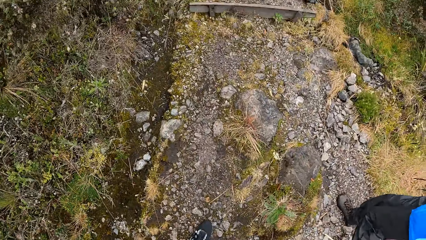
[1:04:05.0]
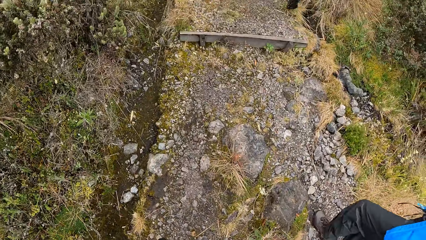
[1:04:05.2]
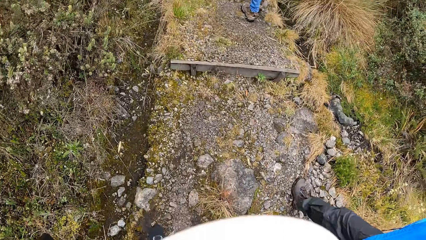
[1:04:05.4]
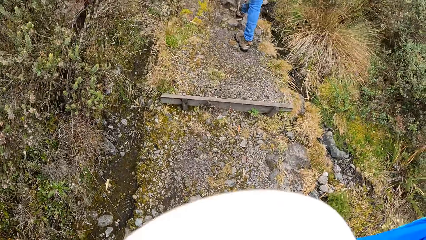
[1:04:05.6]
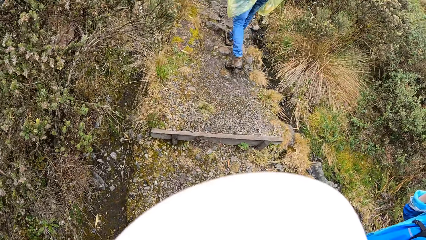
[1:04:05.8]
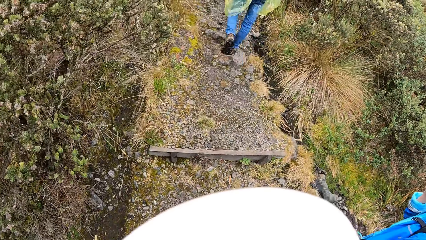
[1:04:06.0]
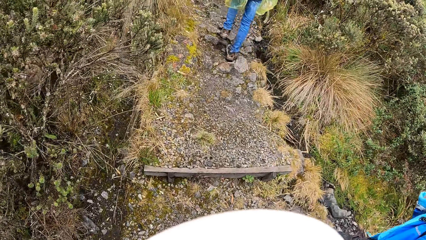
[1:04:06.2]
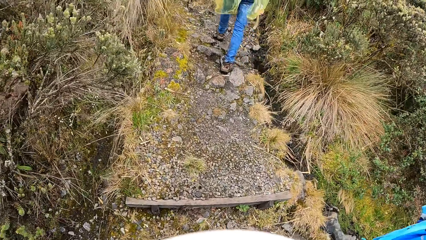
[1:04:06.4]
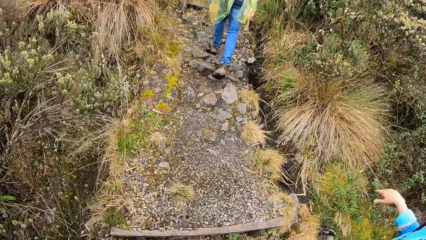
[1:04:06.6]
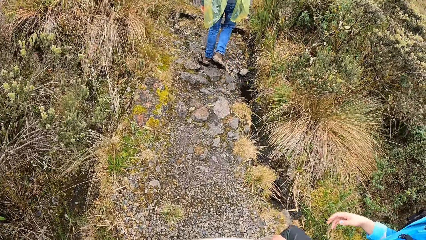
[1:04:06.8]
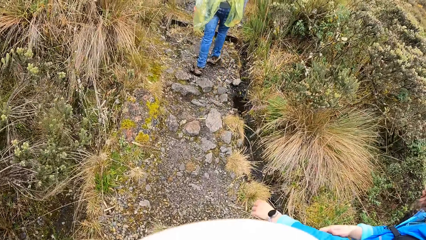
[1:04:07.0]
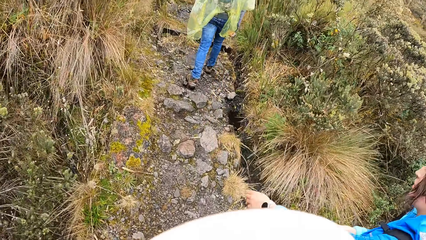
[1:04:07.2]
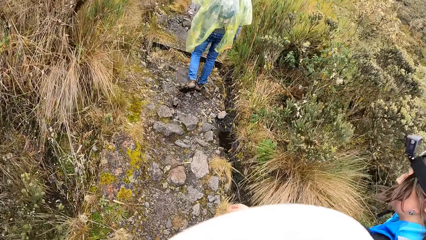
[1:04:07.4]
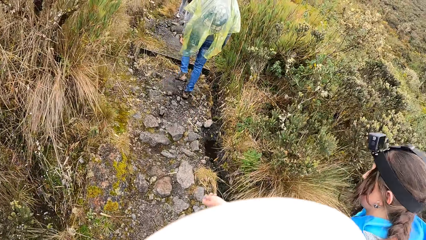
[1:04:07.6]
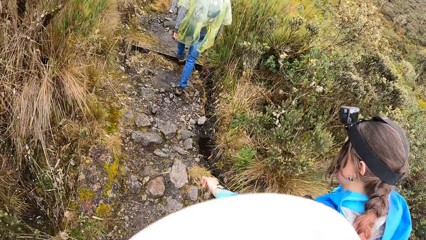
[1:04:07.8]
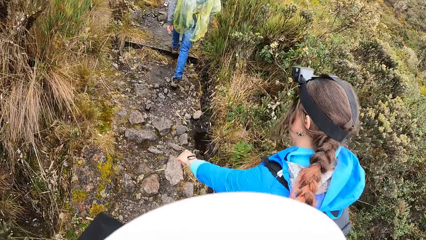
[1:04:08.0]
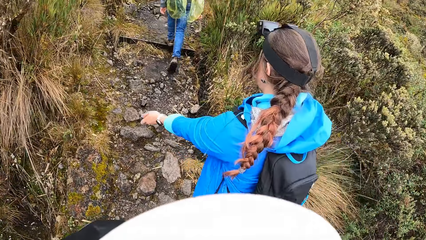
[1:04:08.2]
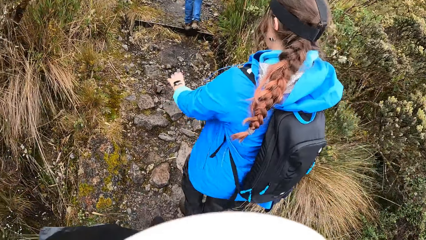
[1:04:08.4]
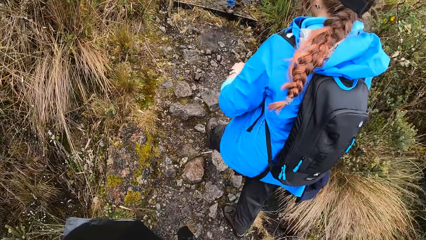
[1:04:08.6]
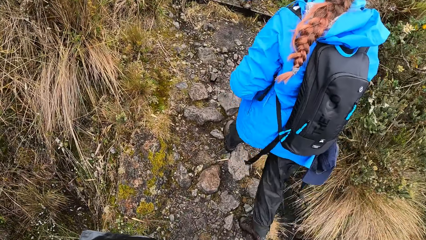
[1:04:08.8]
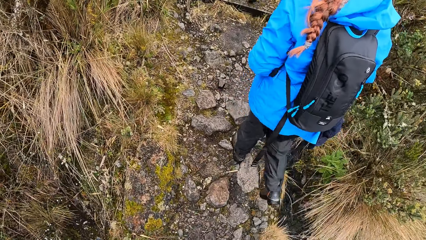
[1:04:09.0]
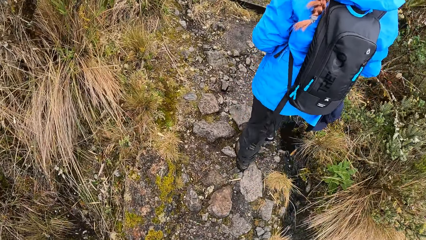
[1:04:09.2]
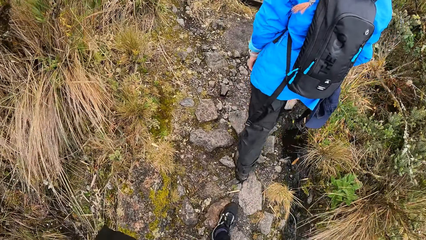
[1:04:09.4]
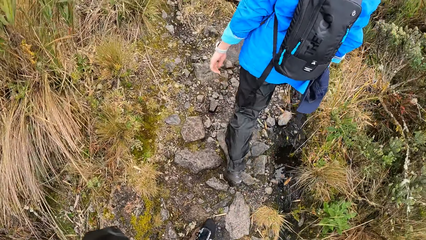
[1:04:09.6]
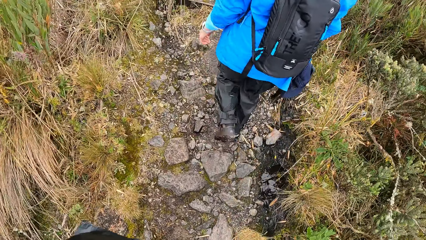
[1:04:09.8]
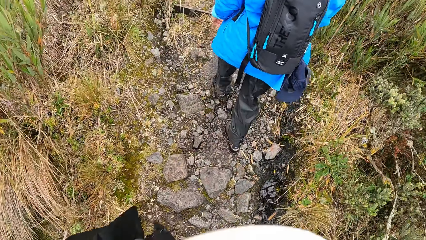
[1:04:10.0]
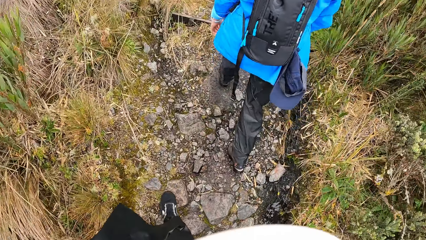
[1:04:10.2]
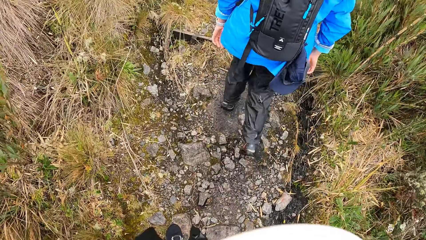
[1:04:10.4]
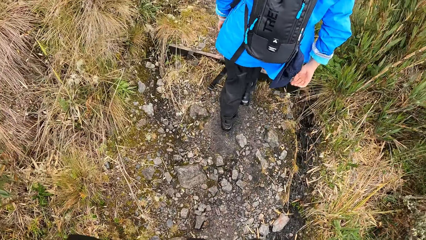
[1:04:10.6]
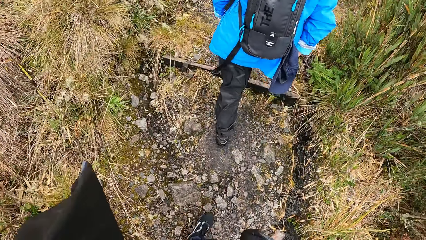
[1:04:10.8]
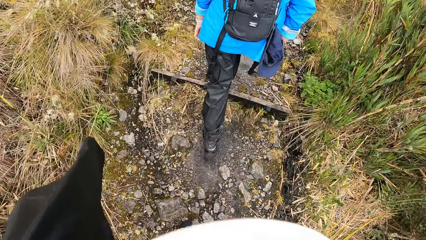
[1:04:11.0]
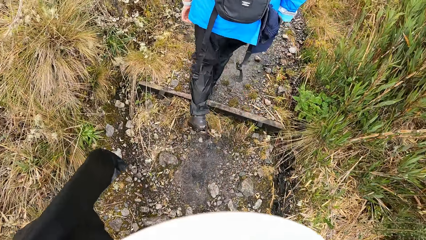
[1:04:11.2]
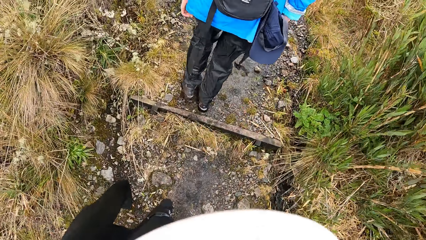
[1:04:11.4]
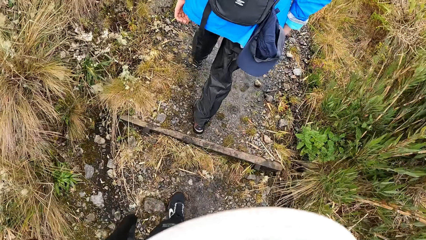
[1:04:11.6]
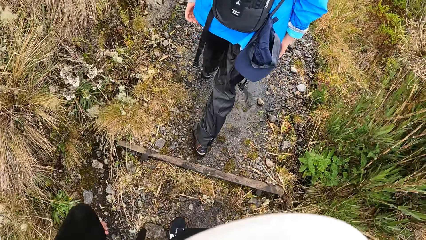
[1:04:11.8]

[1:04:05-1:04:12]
A woman on the path interacts with the camera wearer.

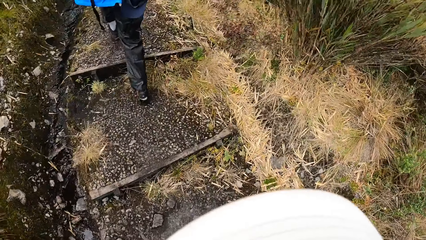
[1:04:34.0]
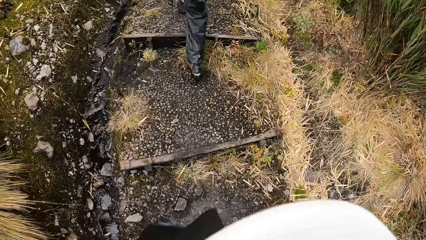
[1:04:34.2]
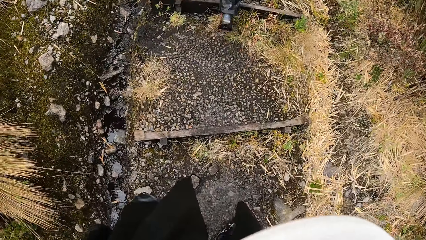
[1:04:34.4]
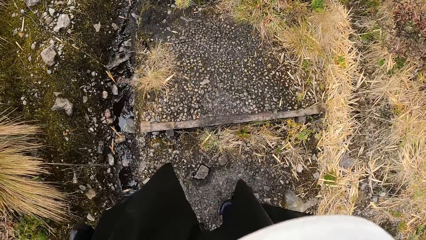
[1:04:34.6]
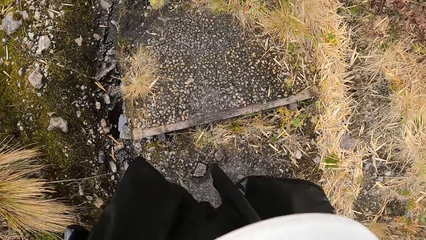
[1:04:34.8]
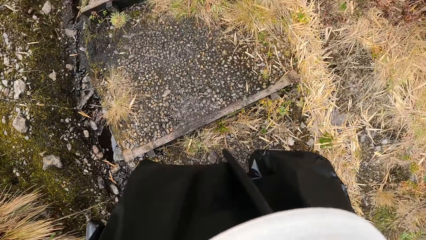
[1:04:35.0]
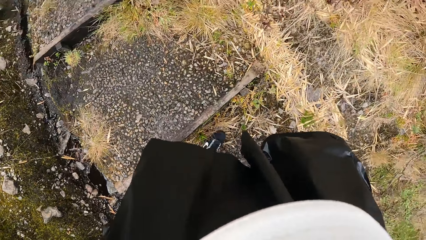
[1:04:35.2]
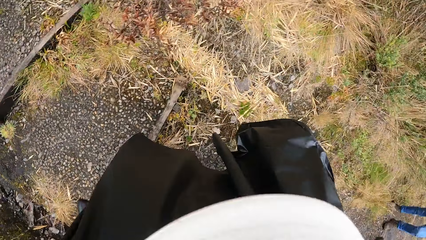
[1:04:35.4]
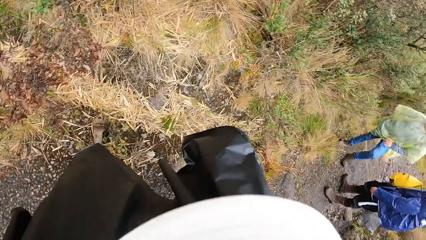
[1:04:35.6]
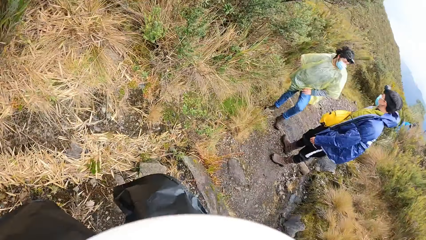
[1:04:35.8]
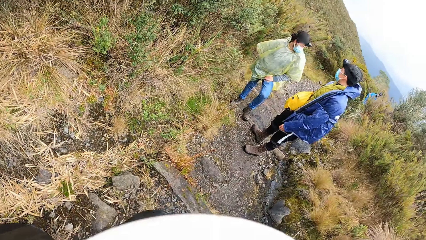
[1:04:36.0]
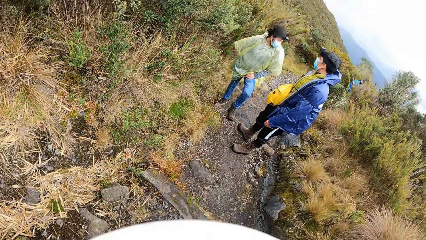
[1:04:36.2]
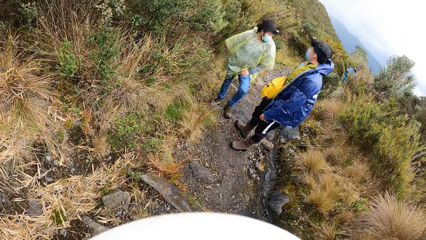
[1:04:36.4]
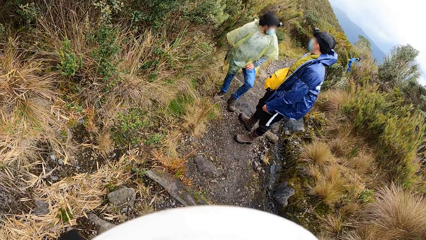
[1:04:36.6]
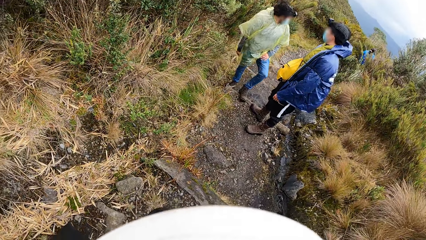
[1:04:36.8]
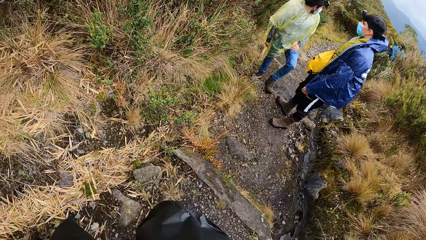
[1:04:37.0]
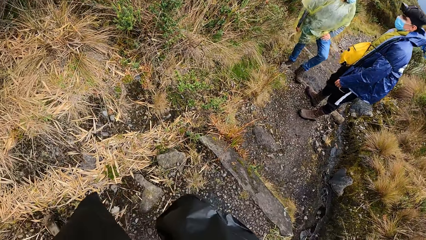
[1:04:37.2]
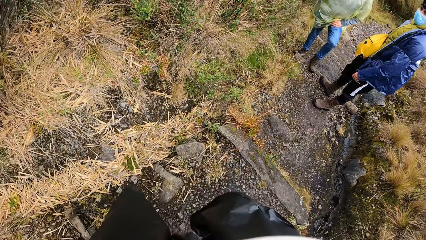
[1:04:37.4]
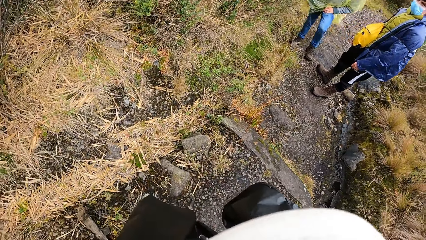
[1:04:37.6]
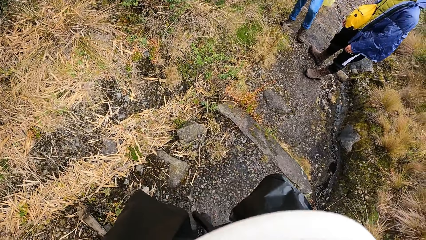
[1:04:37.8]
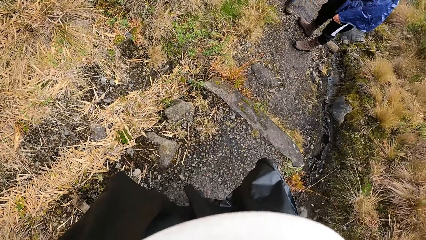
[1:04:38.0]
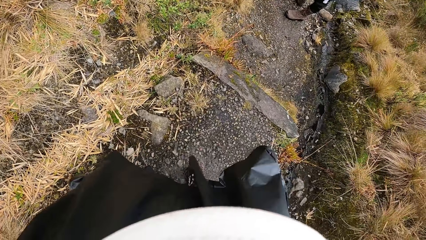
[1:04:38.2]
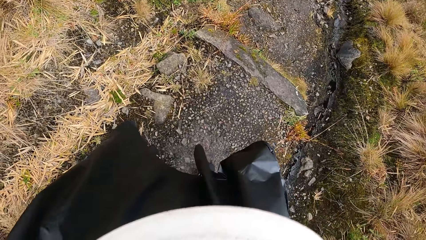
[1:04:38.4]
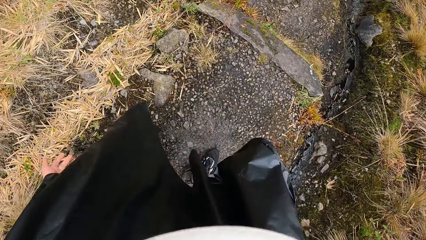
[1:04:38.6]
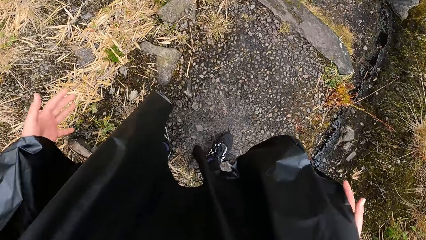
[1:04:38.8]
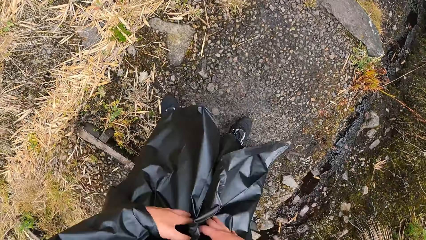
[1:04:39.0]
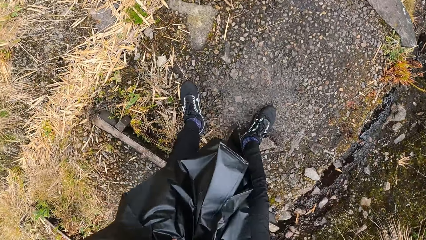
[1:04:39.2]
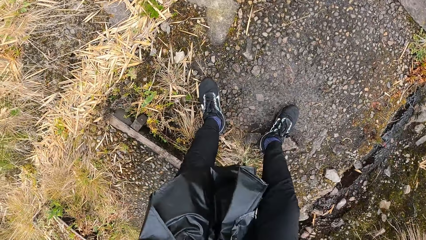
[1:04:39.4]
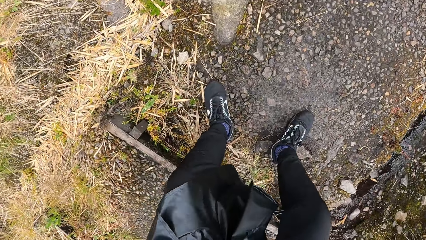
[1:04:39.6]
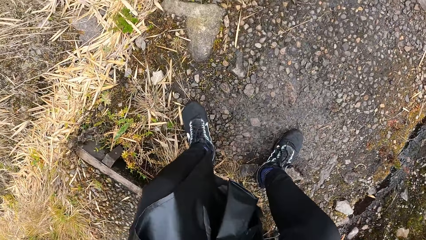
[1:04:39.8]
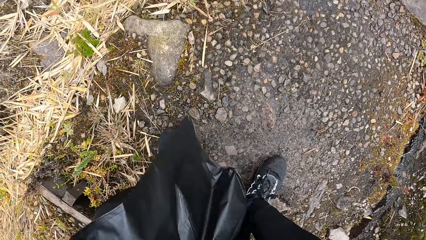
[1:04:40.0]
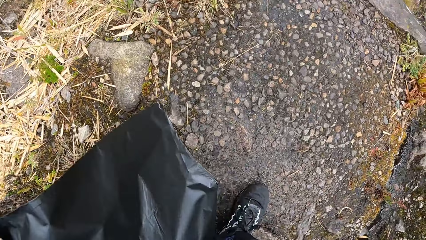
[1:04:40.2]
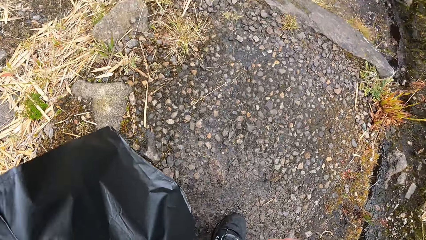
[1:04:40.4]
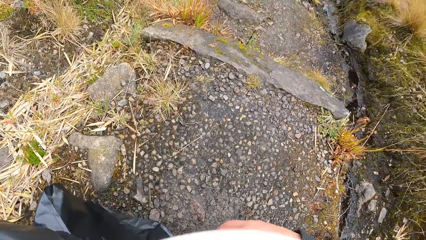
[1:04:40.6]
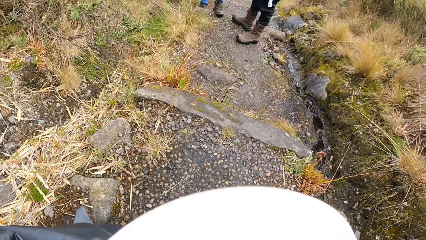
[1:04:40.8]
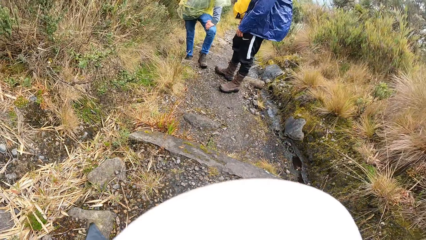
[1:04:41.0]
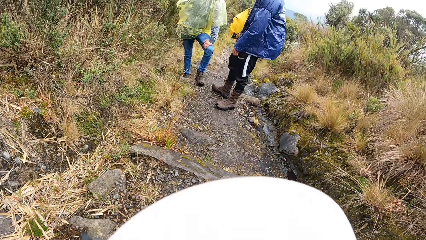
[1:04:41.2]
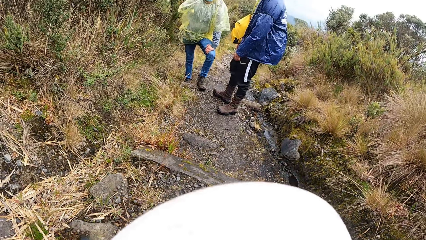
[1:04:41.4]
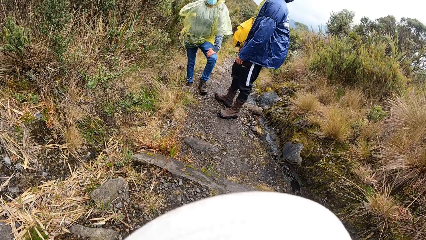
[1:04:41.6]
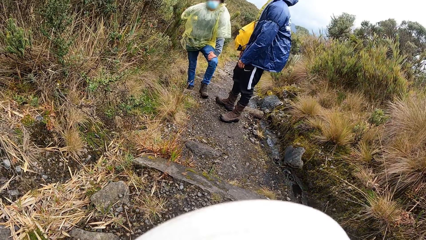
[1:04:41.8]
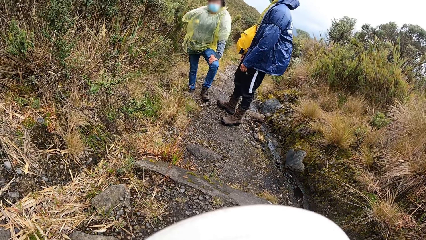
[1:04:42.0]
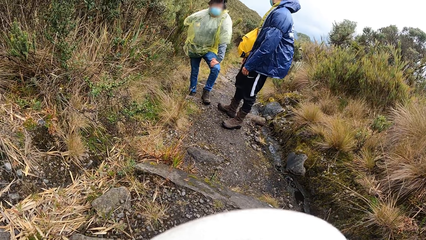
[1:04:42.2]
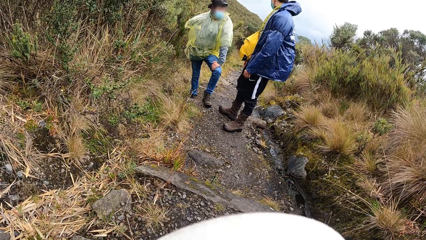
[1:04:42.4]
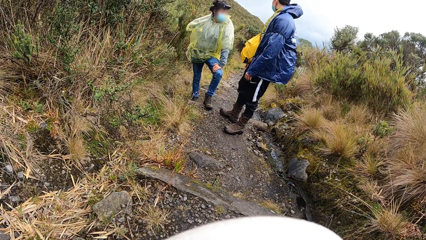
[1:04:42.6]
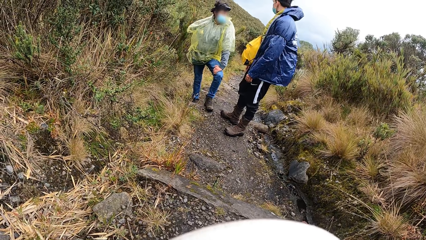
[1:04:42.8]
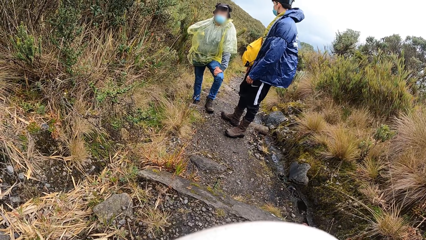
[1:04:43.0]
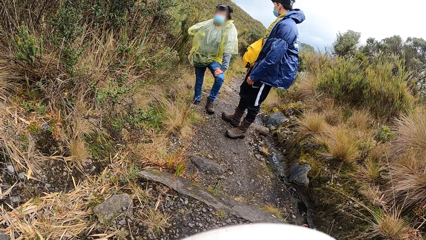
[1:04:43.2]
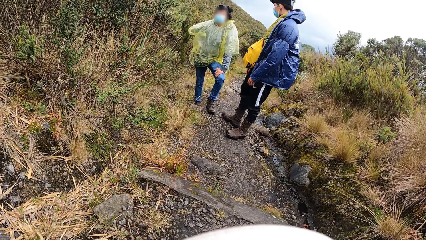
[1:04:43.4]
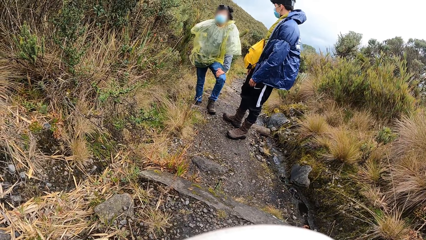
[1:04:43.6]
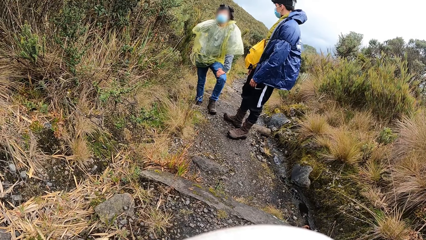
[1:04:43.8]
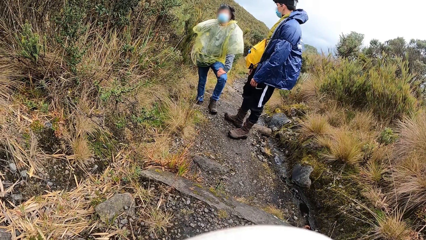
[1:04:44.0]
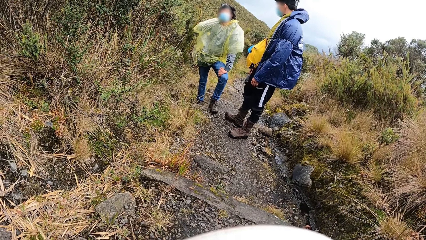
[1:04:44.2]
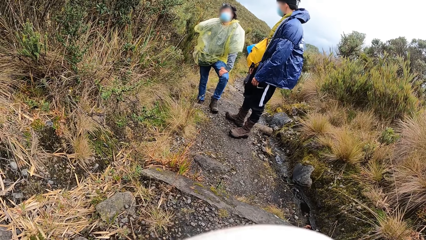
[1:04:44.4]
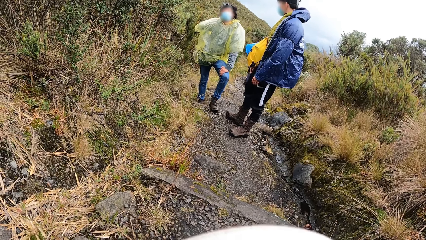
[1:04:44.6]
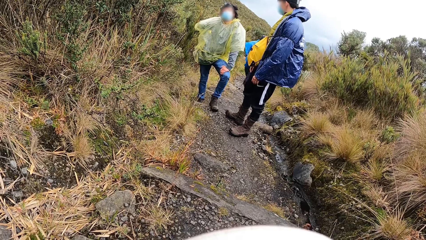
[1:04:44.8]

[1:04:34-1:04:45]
A man interacts with another man on the path. The camera wearer looks at a man and a person. They sit on the ground.
